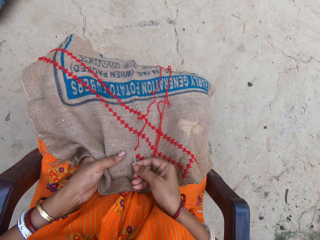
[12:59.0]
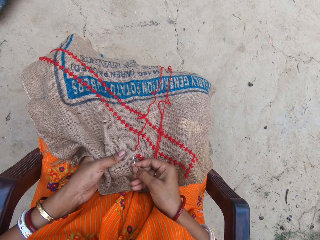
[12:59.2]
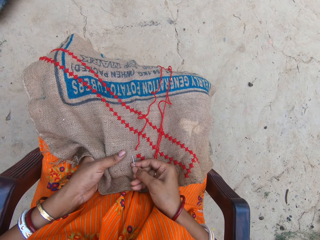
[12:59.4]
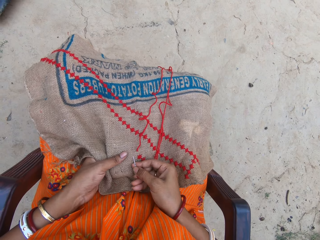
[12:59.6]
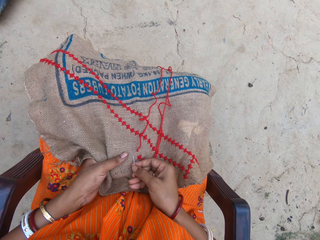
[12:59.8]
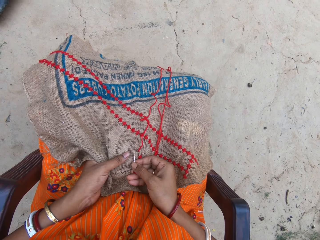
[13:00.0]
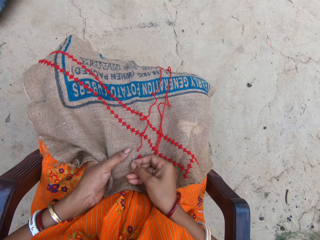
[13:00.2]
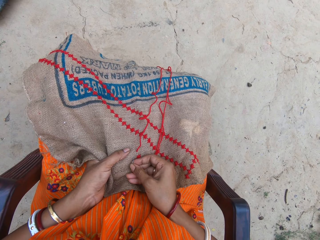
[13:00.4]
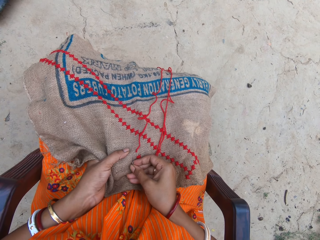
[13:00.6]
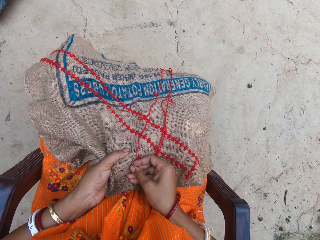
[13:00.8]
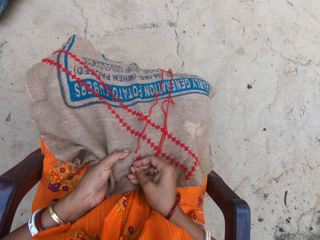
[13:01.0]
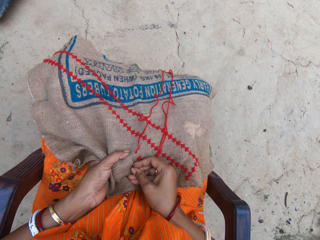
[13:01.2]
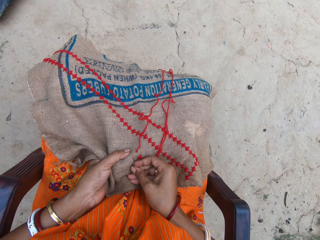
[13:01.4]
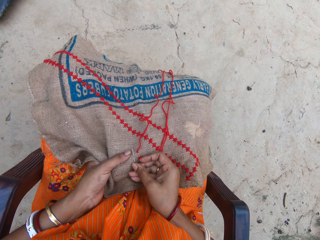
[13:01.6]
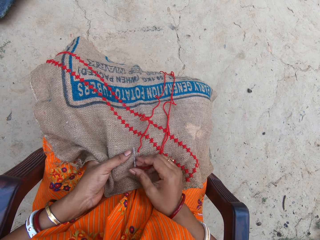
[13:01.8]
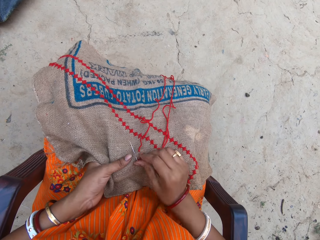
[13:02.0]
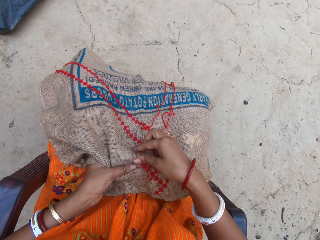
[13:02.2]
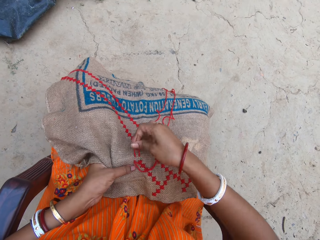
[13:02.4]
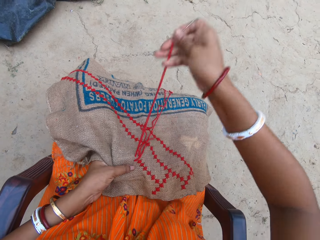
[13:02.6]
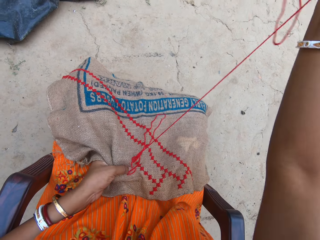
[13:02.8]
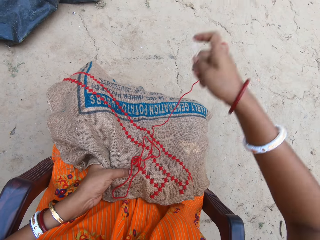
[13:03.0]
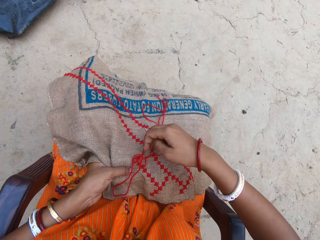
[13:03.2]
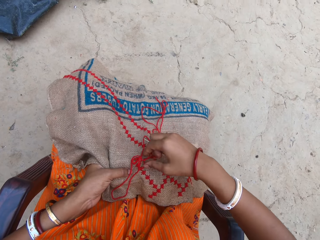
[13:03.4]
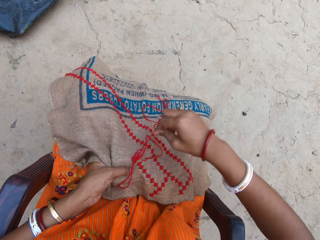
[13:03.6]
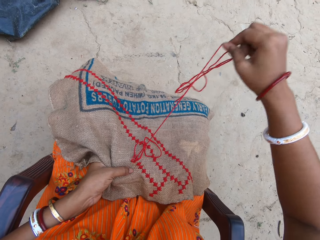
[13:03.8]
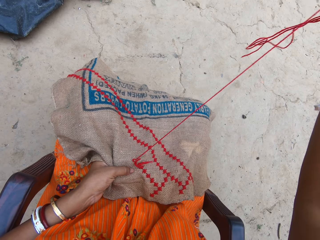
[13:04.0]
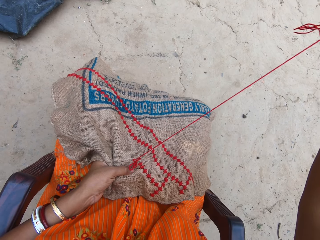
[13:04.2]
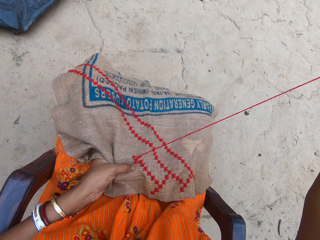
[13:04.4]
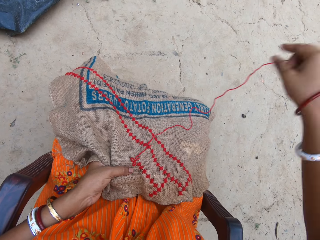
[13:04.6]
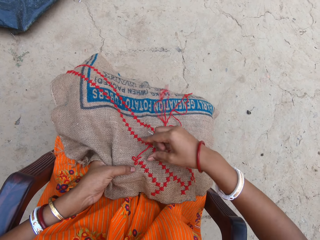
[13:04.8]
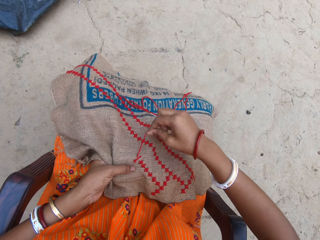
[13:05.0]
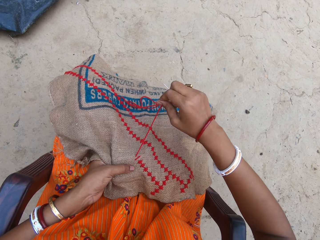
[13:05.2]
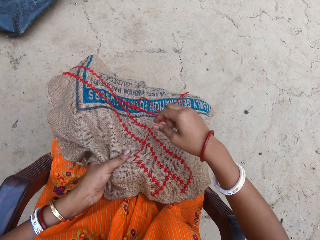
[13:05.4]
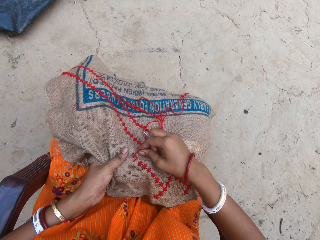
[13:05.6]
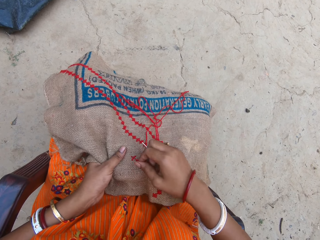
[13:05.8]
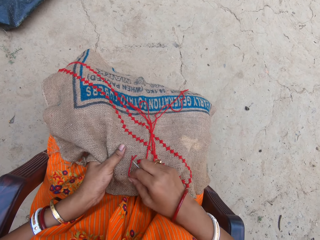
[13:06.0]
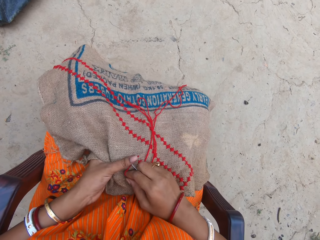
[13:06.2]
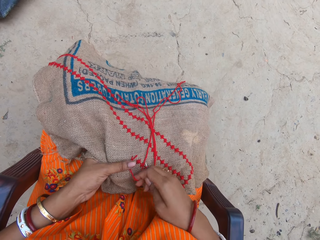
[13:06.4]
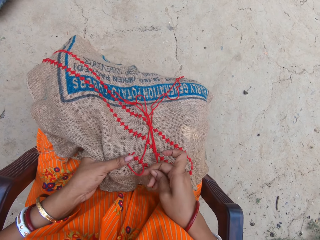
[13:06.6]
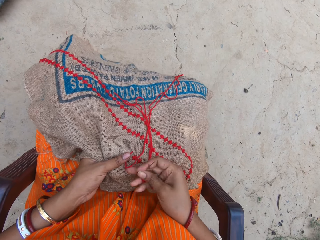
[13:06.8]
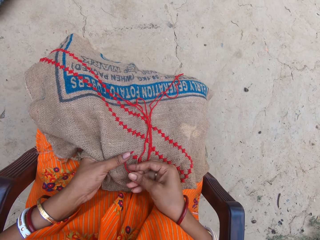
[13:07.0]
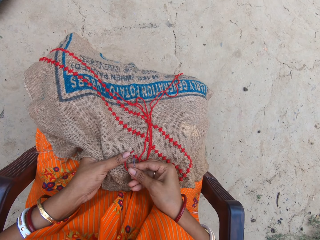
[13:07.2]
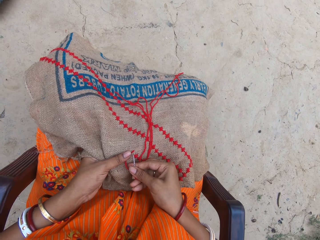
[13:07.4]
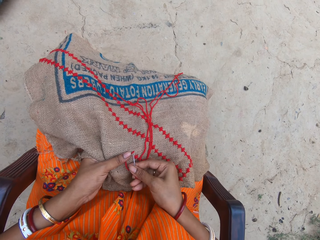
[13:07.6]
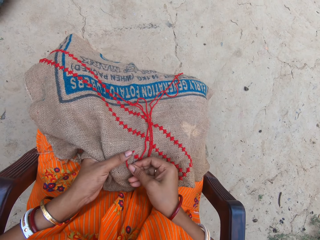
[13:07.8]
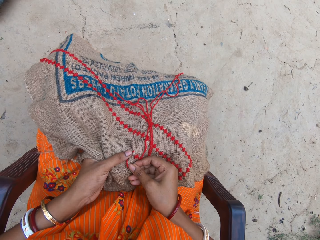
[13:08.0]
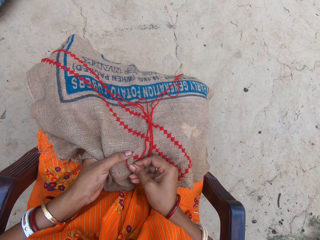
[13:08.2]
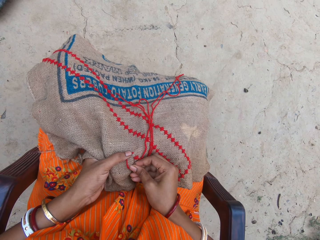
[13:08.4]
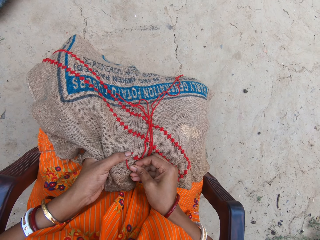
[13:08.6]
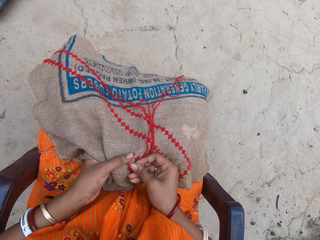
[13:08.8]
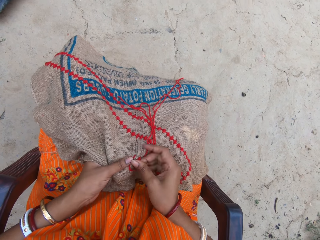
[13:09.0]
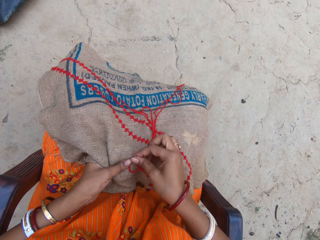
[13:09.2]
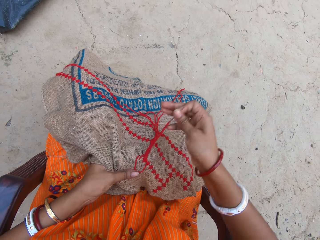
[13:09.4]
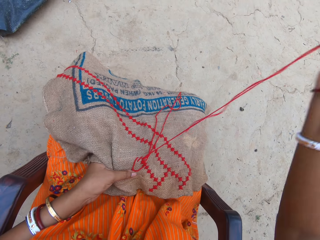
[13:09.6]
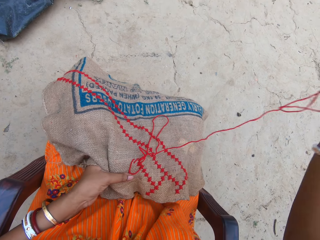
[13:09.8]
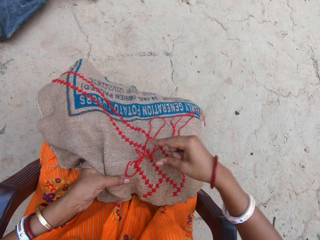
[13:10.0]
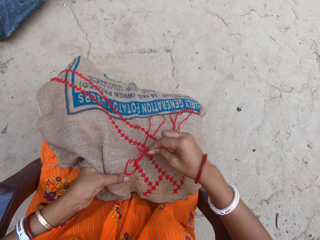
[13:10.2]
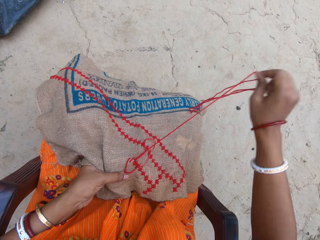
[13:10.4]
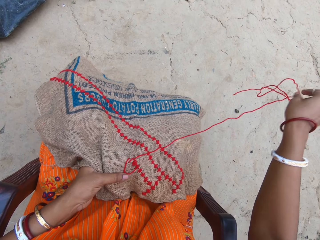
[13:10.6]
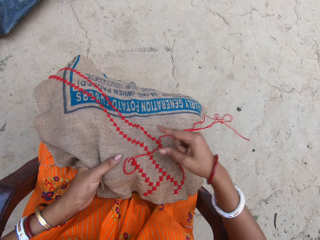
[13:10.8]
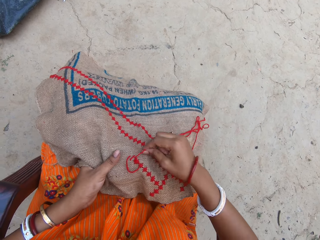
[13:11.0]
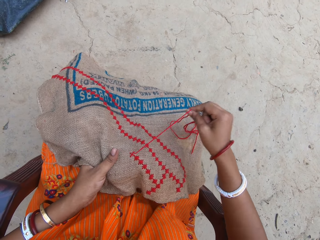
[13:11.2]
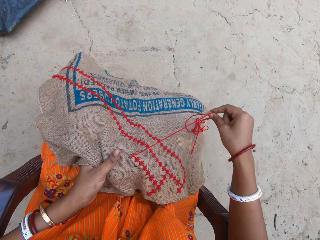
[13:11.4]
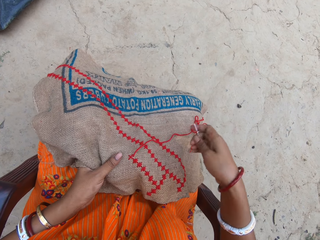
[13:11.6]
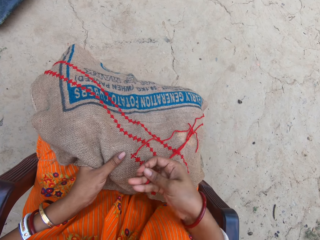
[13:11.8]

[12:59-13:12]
The camera wearer embroiders the sack in her left hand with the needle and thread in her right hand. She holds the thread and the sack with her left hand. She embroiders the sack in her left hand with the needle and thread in her right hand.

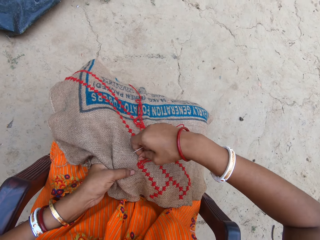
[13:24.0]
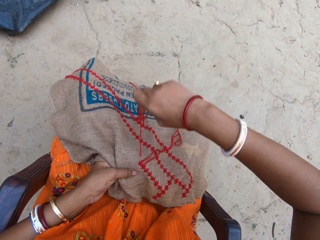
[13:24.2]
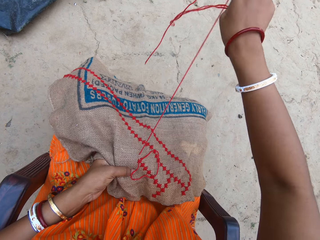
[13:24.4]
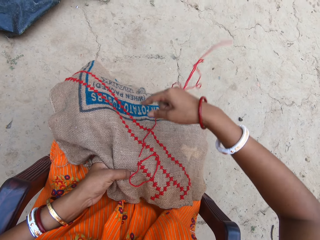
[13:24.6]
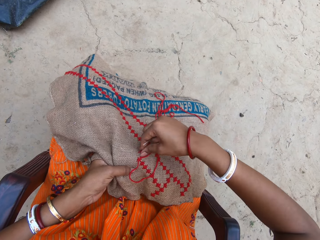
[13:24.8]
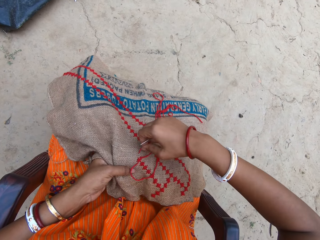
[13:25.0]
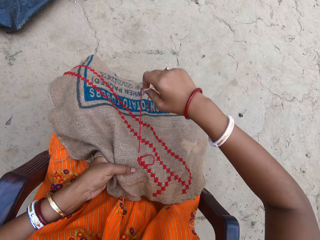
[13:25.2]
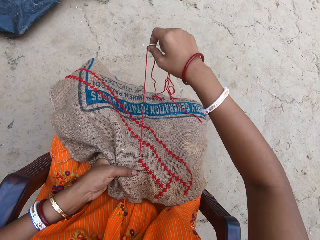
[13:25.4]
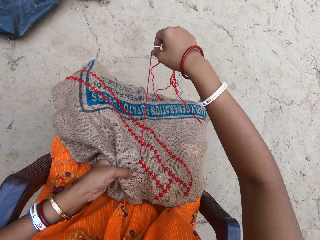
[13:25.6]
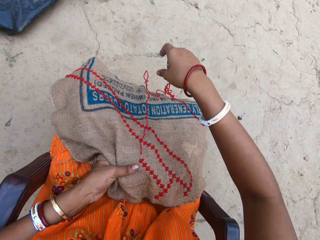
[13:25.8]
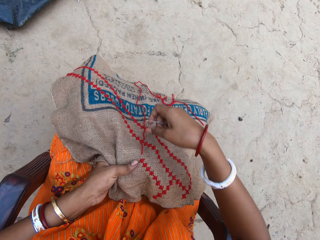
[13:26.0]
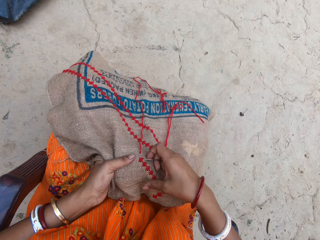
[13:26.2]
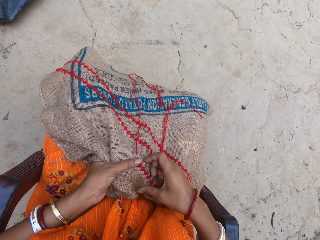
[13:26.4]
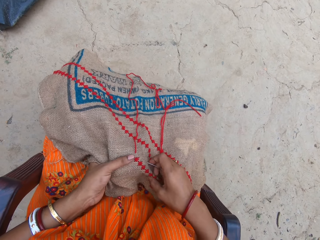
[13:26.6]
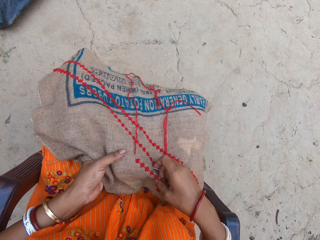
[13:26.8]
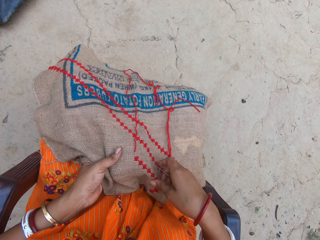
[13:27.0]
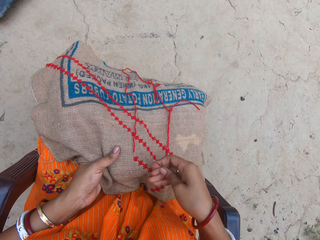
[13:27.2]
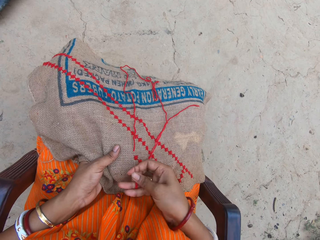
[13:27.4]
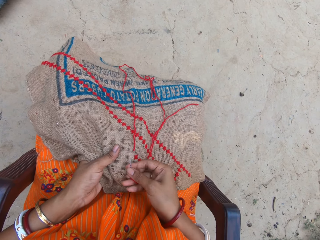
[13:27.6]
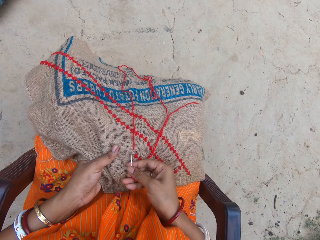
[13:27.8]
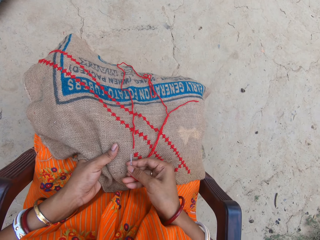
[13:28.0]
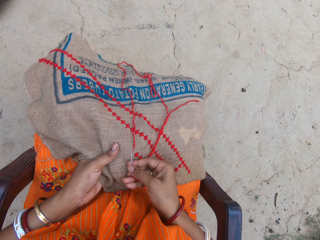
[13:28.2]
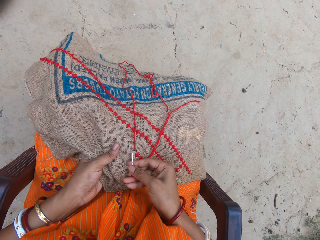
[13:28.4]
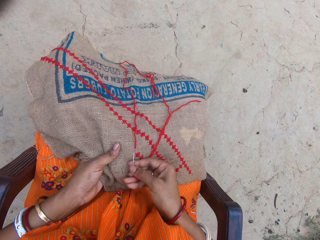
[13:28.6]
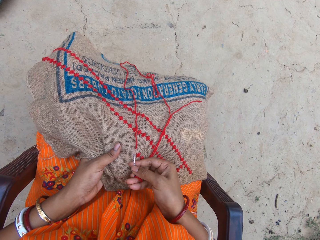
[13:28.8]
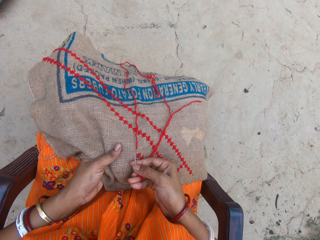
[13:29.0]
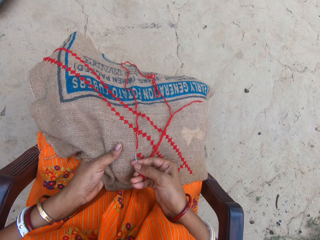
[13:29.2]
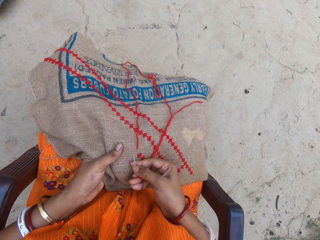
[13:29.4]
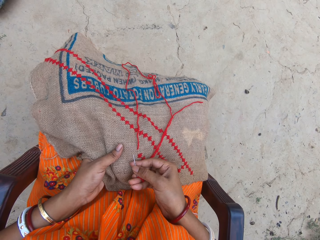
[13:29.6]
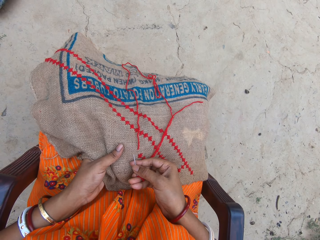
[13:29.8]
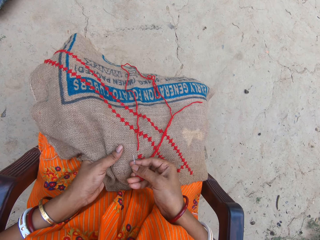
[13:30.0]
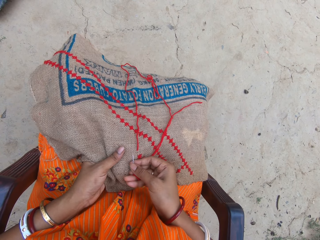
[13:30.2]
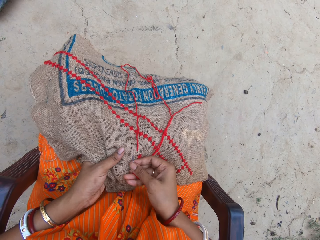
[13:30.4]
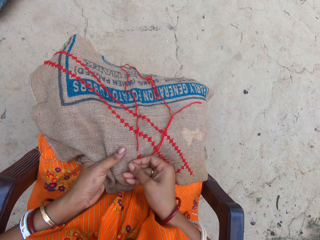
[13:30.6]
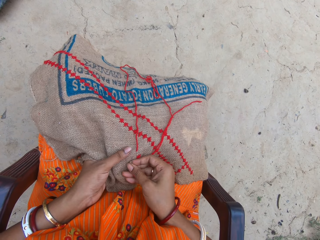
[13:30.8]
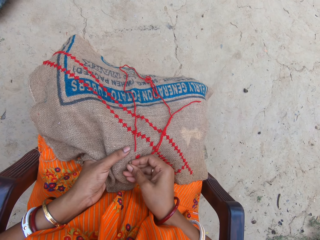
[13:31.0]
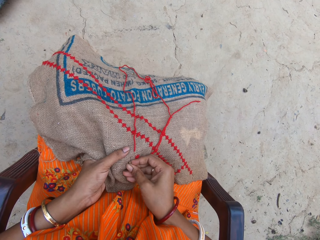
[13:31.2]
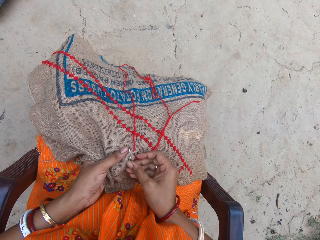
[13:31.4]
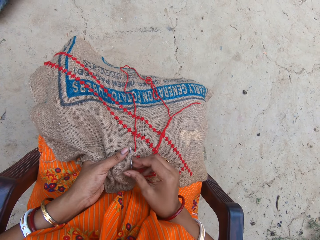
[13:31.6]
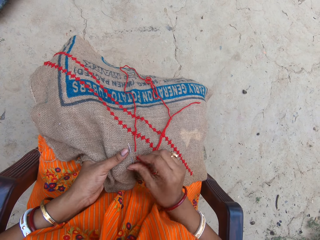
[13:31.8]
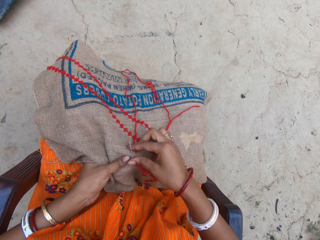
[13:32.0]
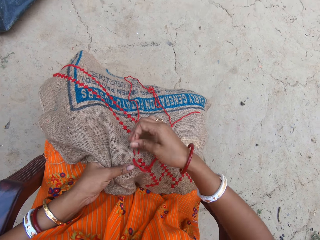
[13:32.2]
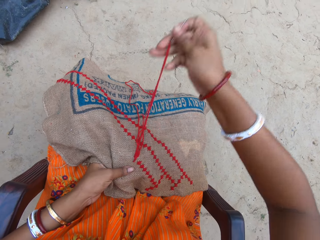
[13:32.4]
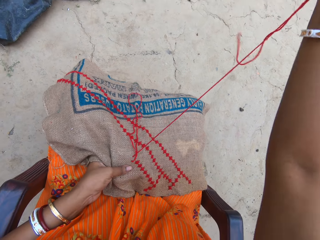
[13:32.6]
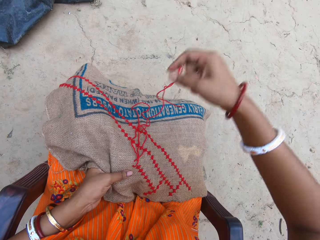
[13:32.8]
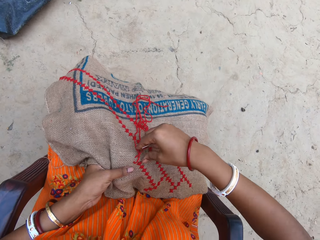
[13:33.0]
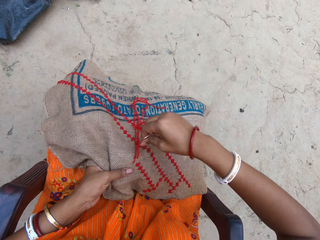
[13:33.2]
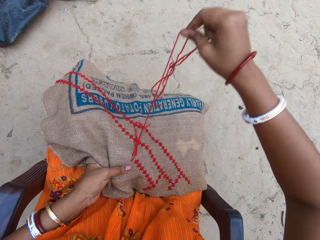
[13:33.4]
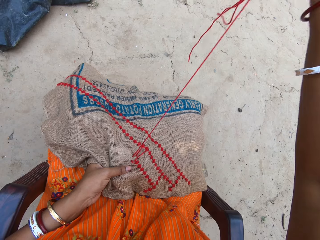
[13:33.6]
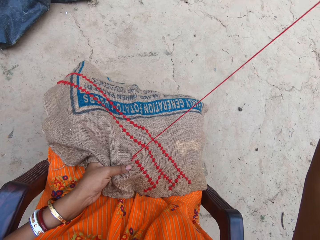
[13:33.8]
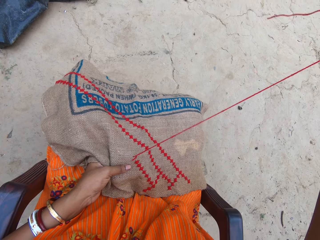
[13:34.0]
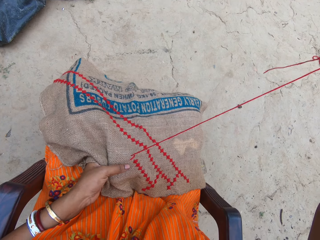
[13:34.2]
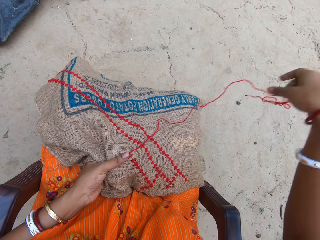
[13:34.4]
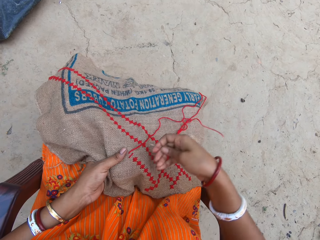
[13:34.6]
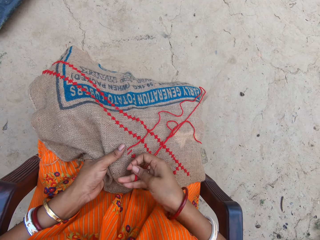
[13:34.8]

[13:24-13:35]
The camera wearer adjusts the sack in her left hand with her right hand. She embroiders the sack in her left hand with the needle and thread in her right hand.
